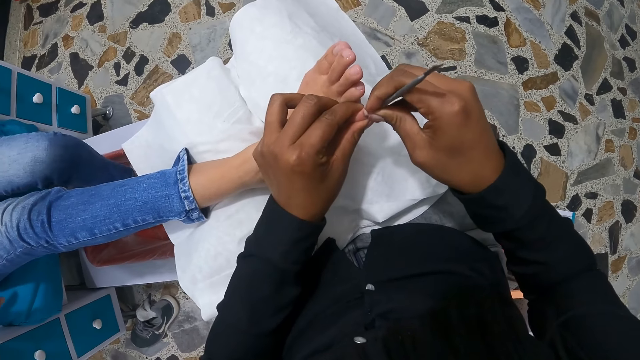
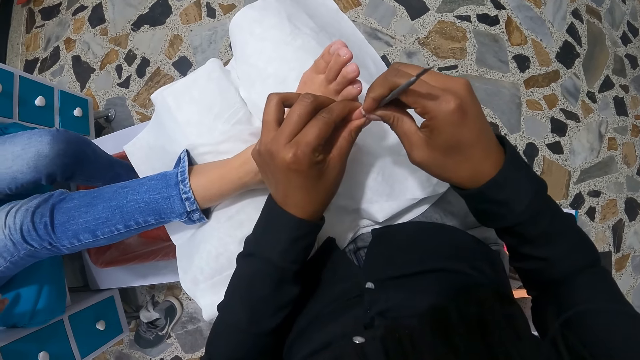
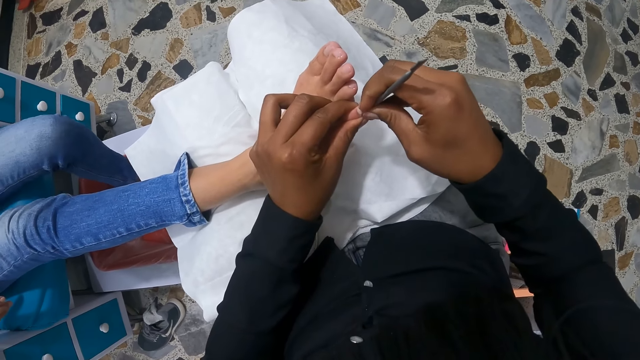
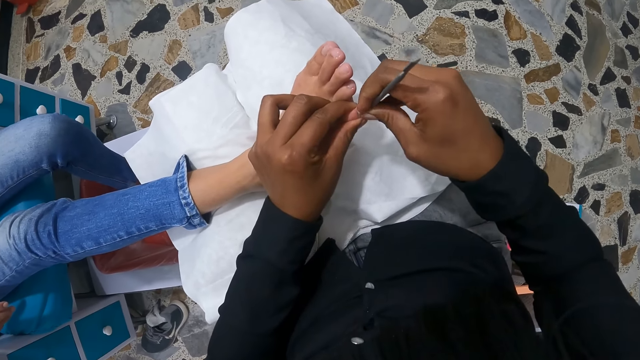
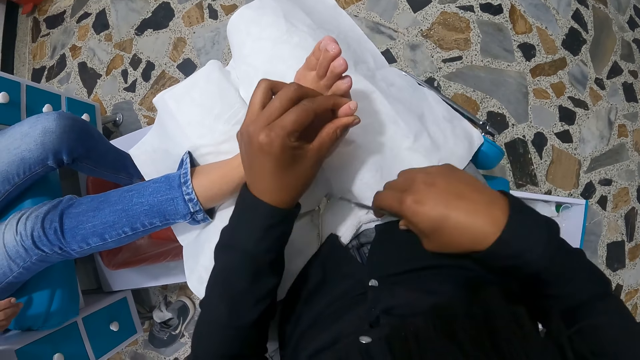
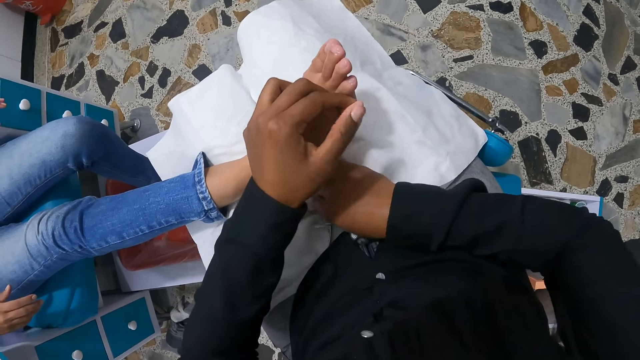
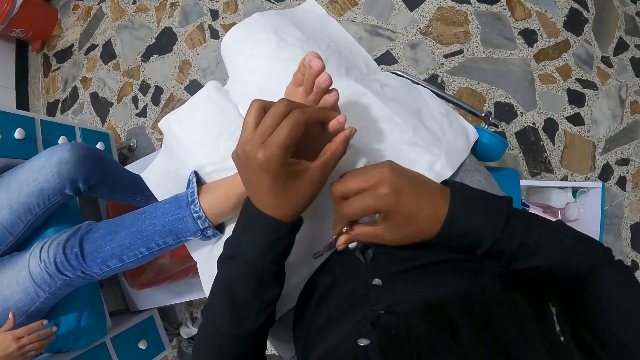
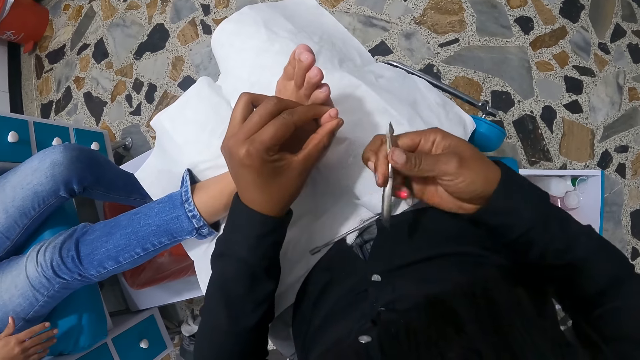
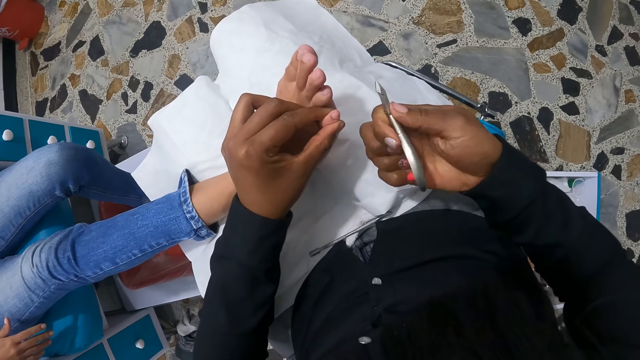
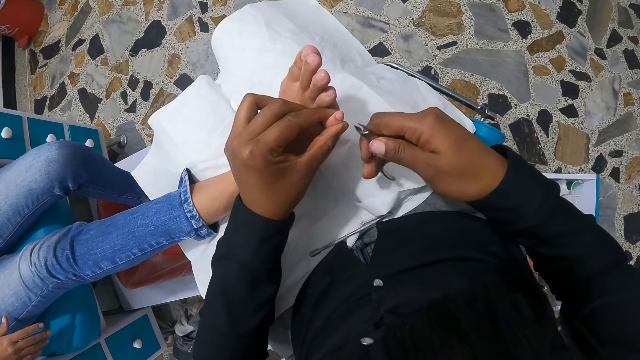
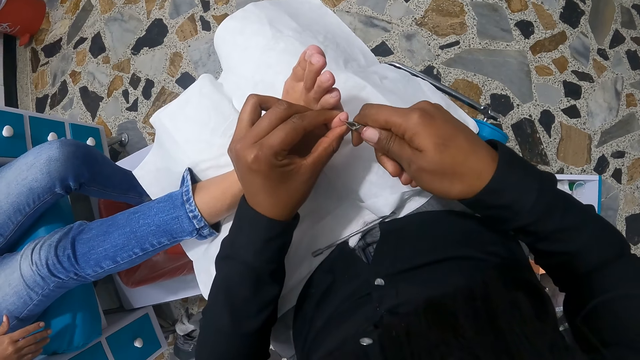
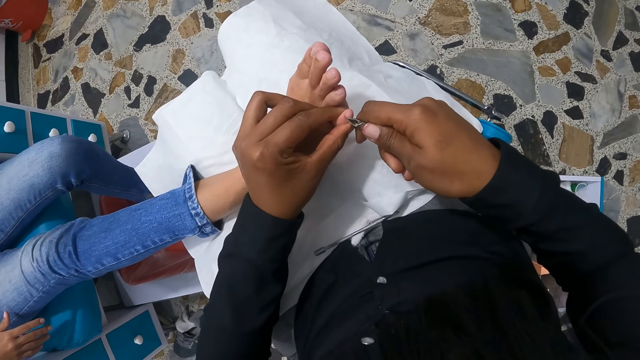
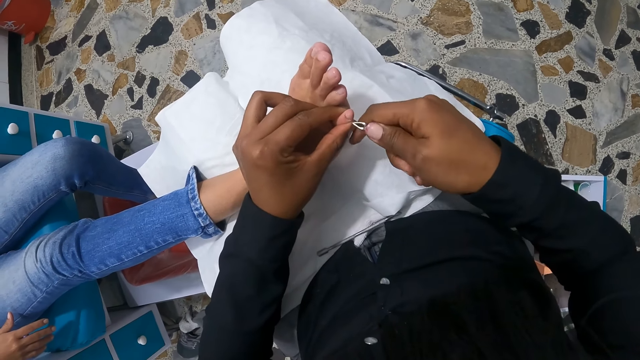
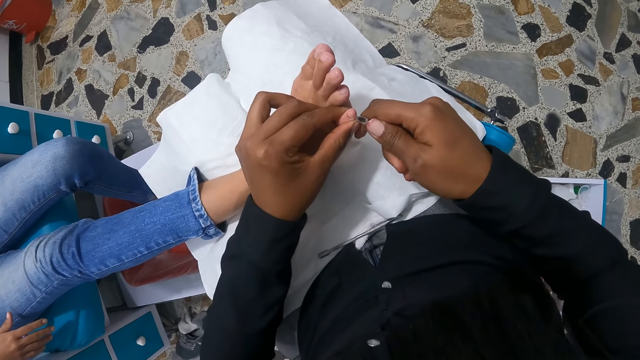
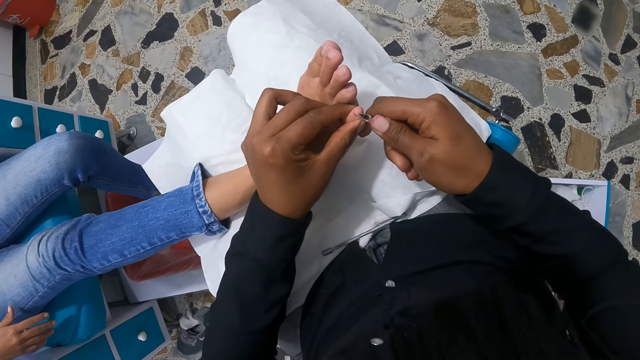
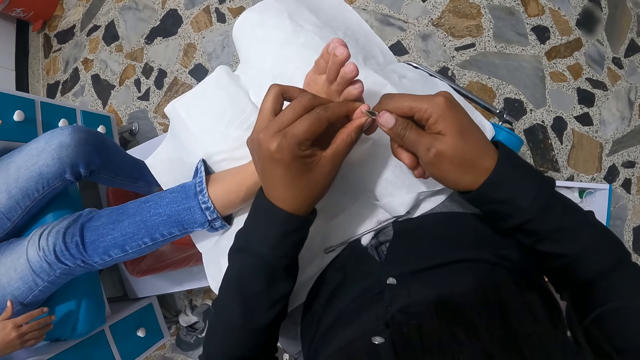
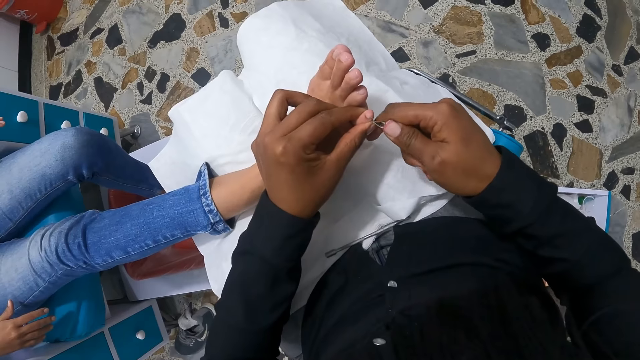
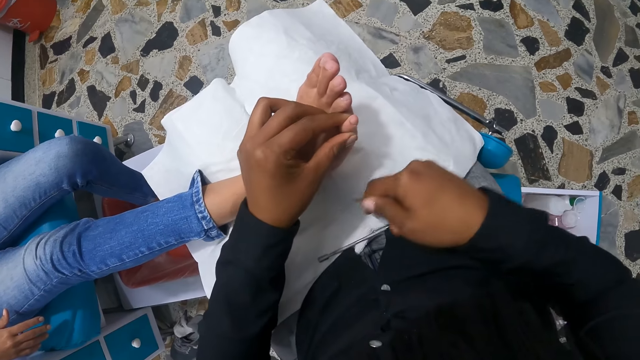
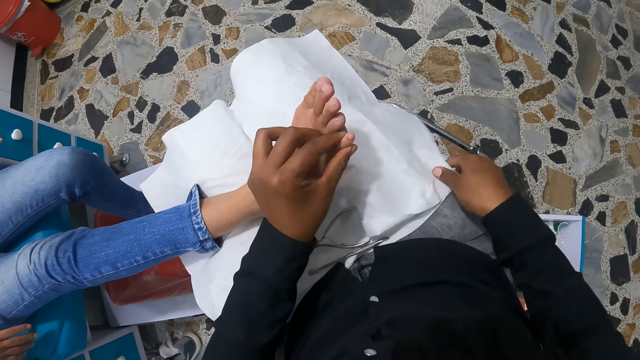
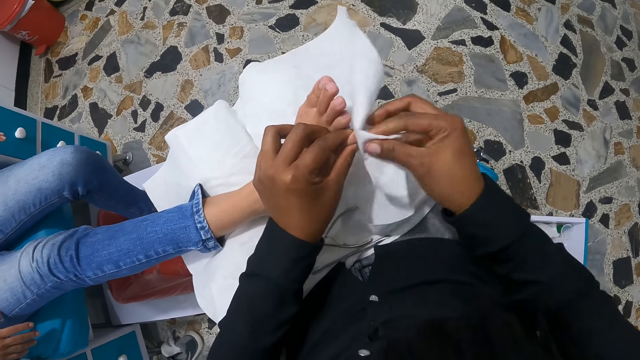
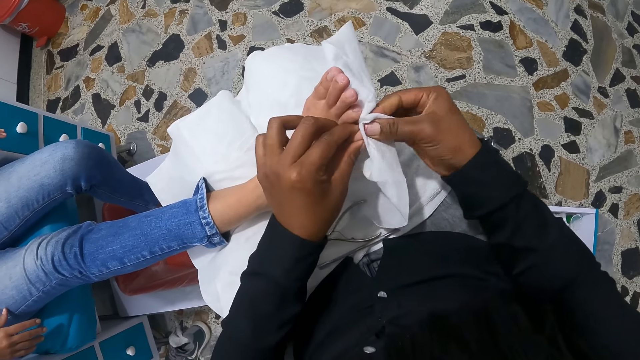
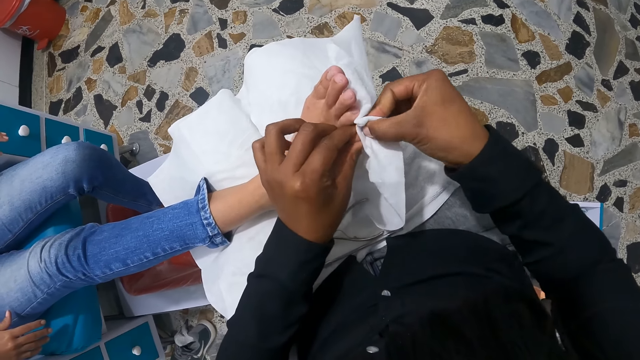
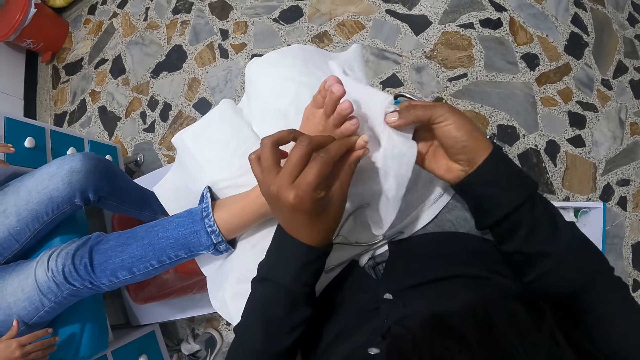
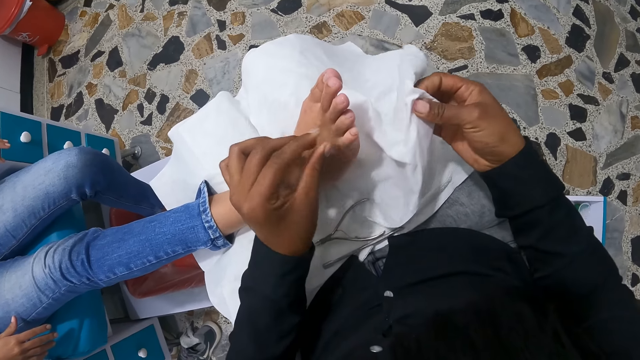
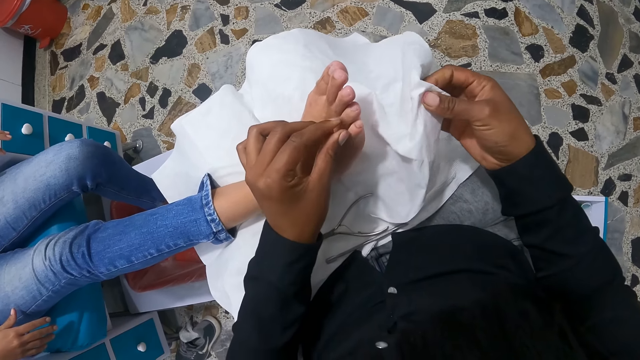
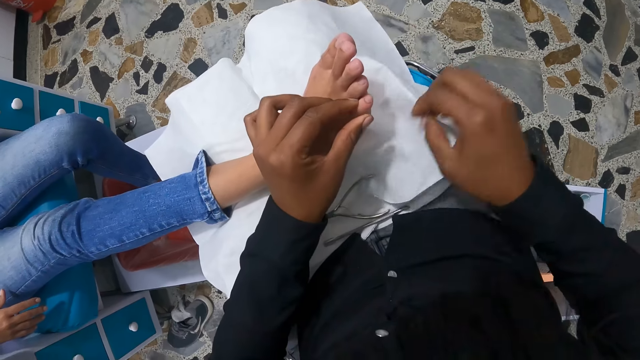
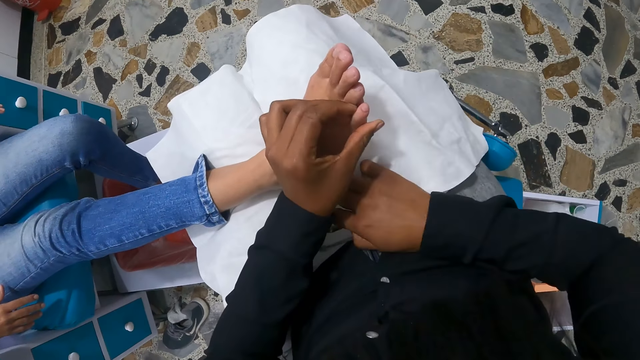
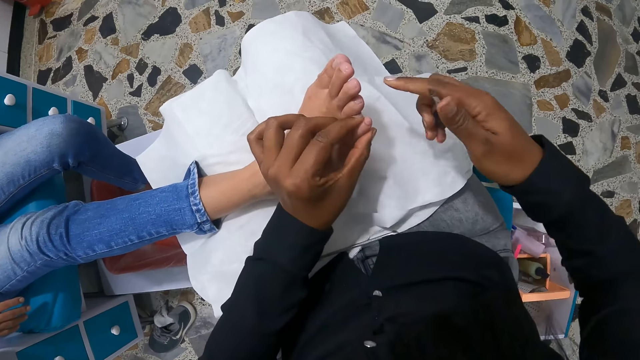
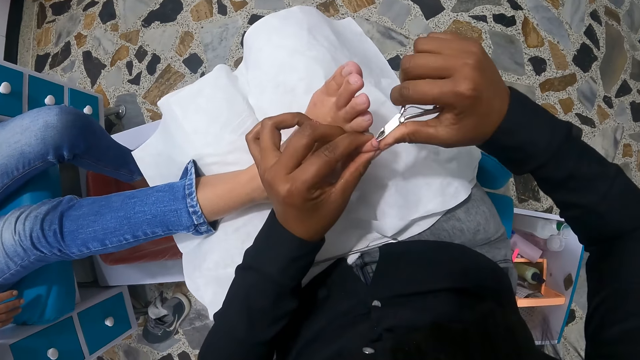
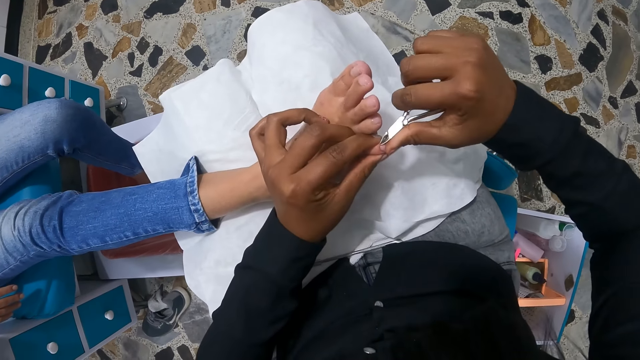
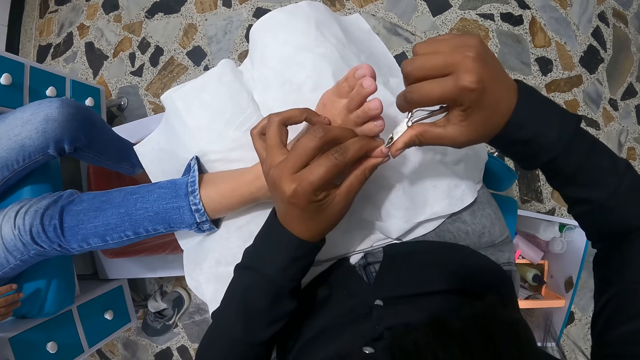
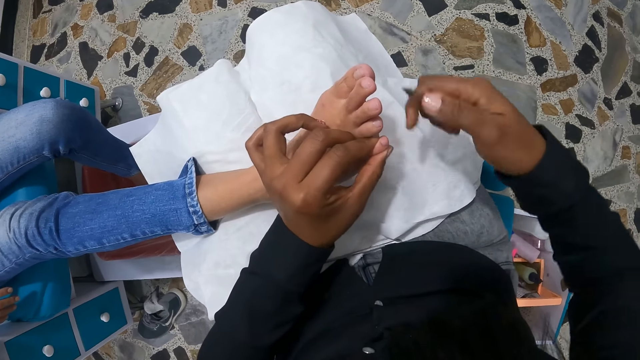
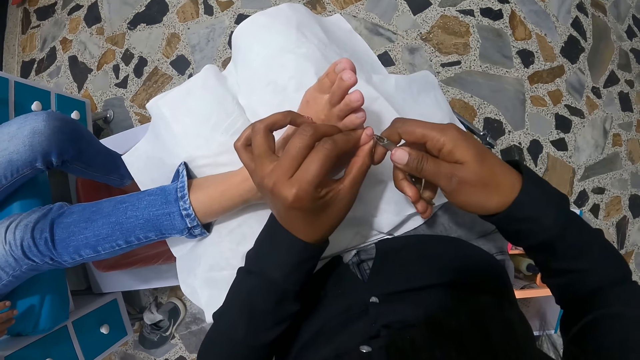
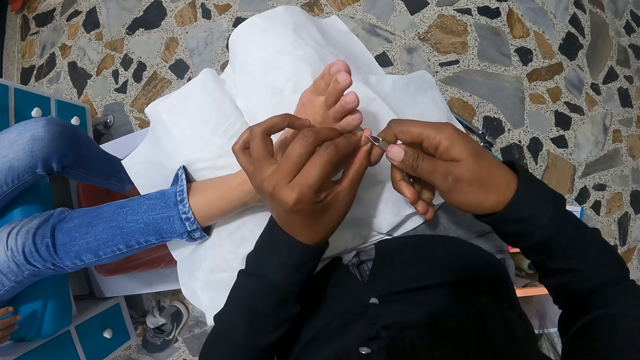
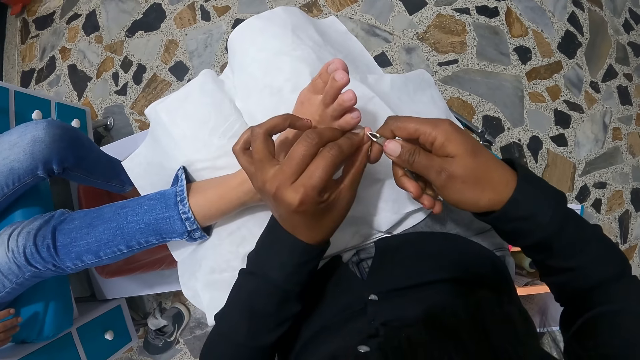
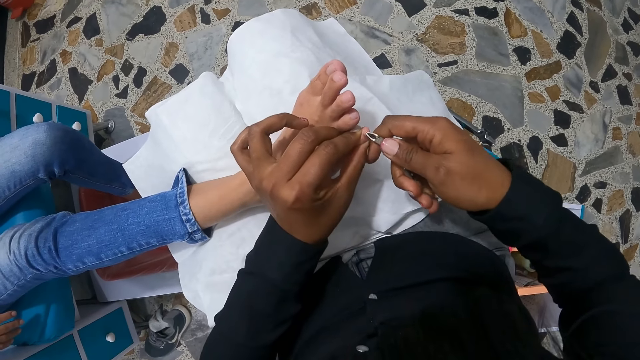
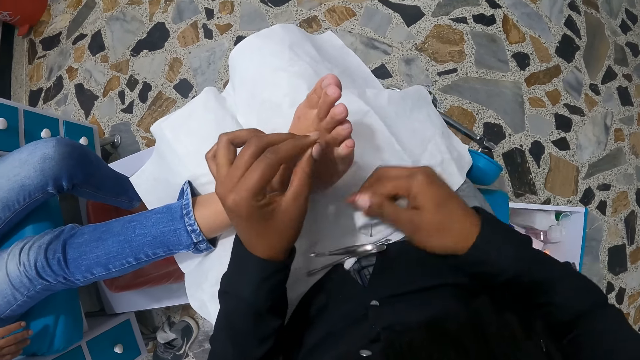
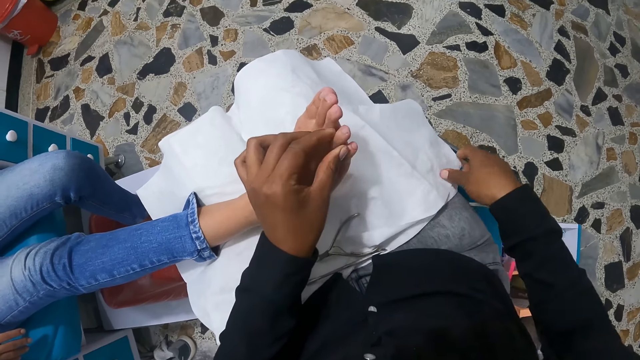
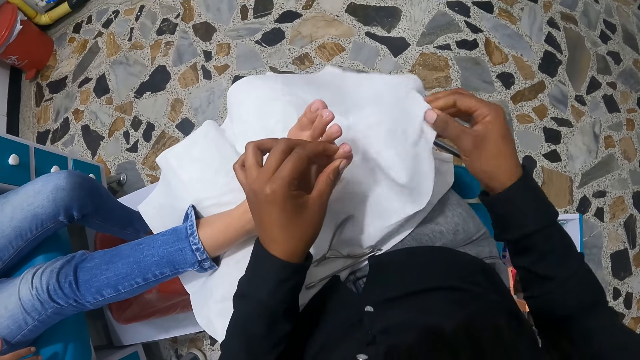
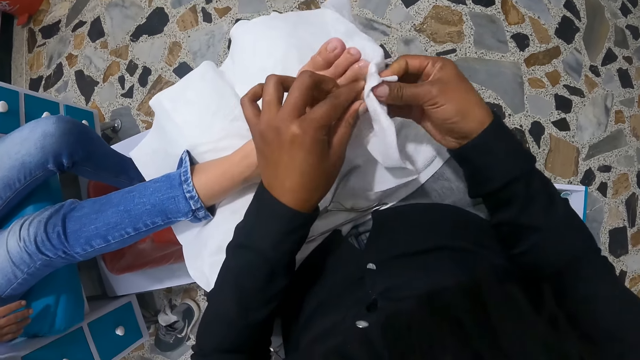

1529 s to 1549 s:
The camera wearer drops the cuticle pusher on her legs with her right hand. She picks the cuticle nipper from her legs with her right hand. She nips the toenail of the woman with the cuticle nipper in her right hand. She drops the cuticle nipper on her legs with her right hand. She picks the paper towel from her legs with her right hand. She cleans the toe of the woman with the paper towel with her right hand. She drops the paper towel on her legs with her right hand. She picks the cuticle nipper from her legs with her right hand. She nips the toenail of the woman with the cuticle nipper in her right hand. She drops the cuticle nipper on her legs with her right hand. She picks the paper towel from her legs with her right hand. She cleans the toe of the woman with the paper towel with her right hand.
